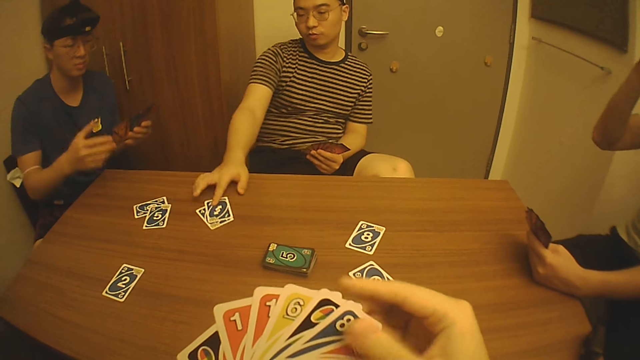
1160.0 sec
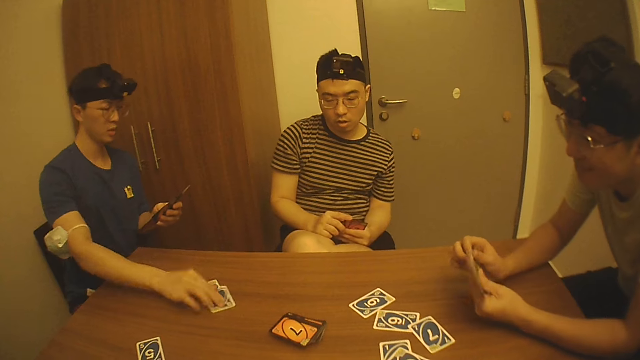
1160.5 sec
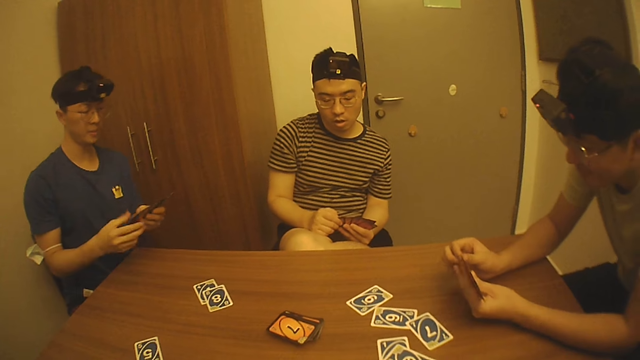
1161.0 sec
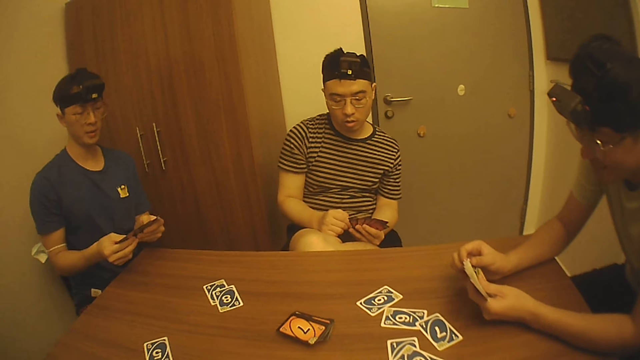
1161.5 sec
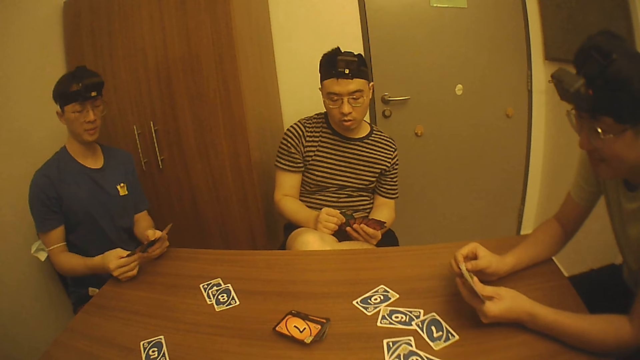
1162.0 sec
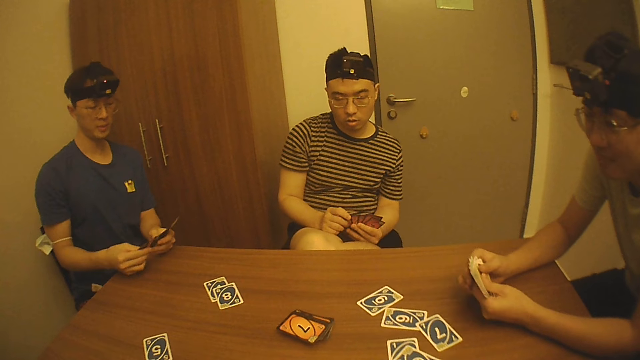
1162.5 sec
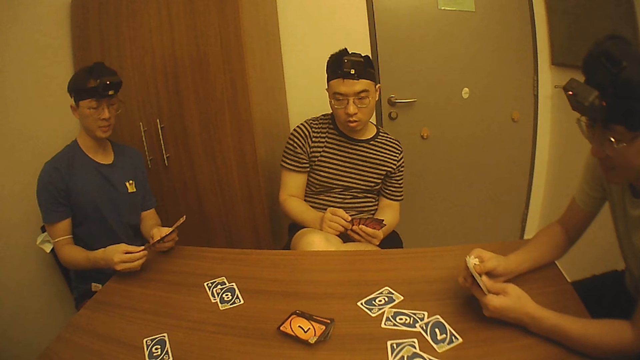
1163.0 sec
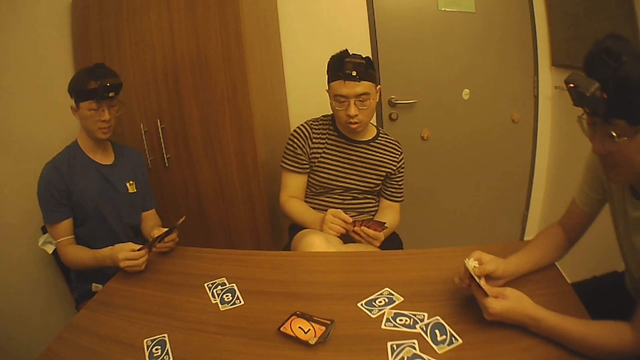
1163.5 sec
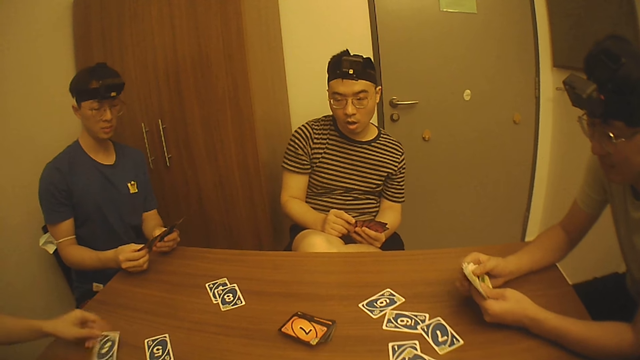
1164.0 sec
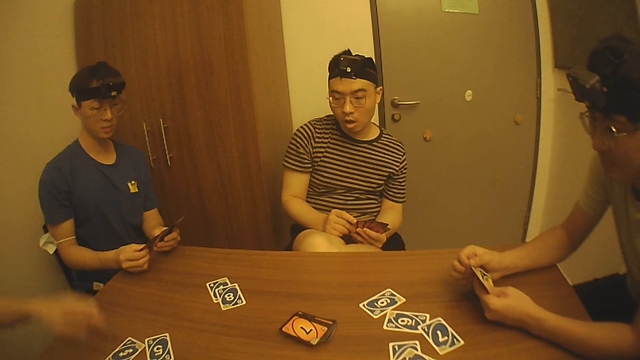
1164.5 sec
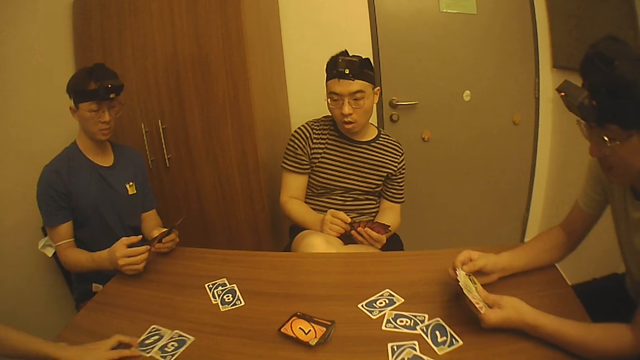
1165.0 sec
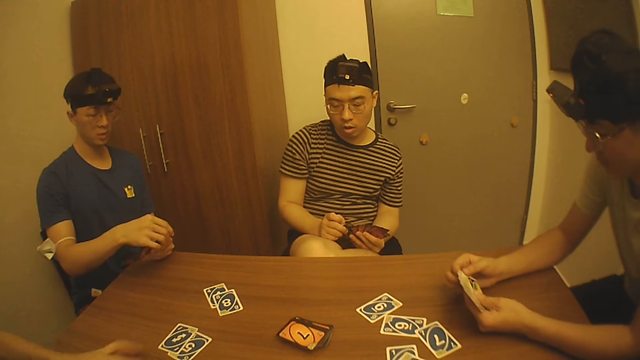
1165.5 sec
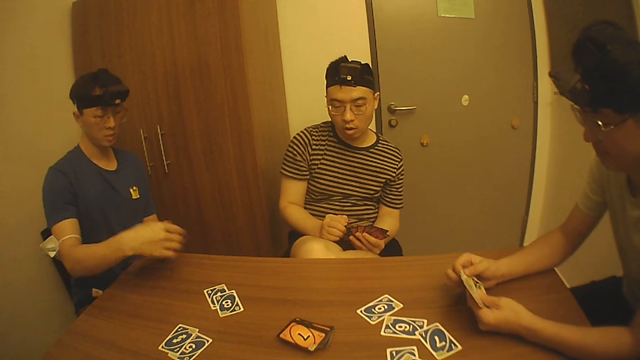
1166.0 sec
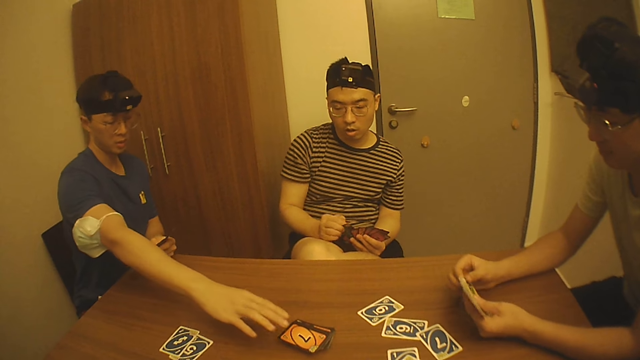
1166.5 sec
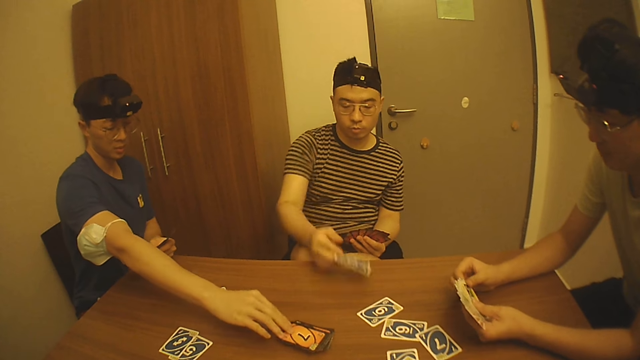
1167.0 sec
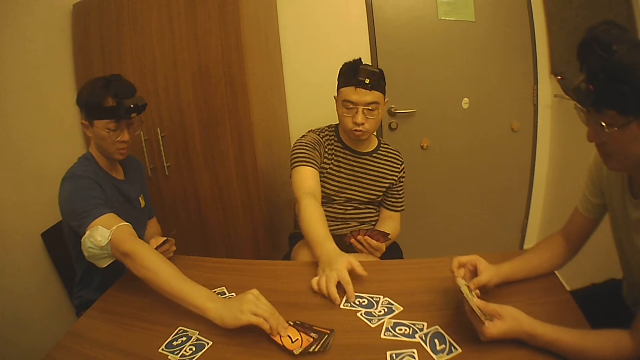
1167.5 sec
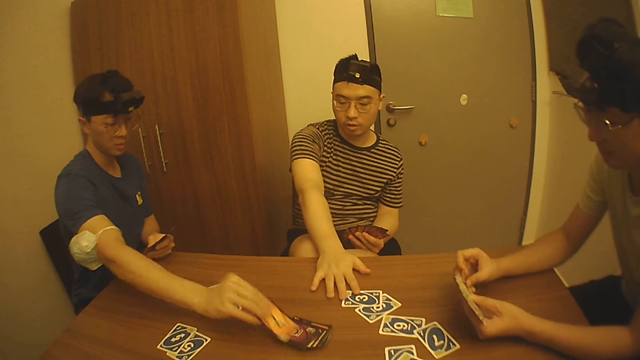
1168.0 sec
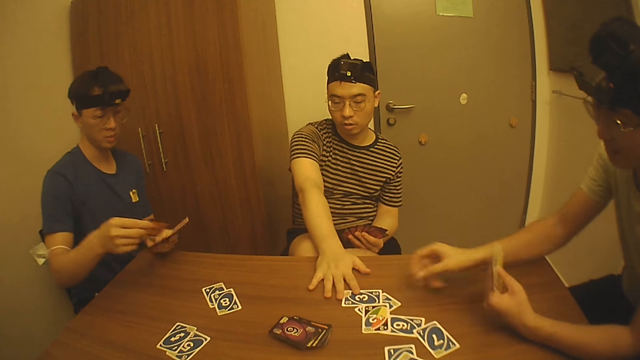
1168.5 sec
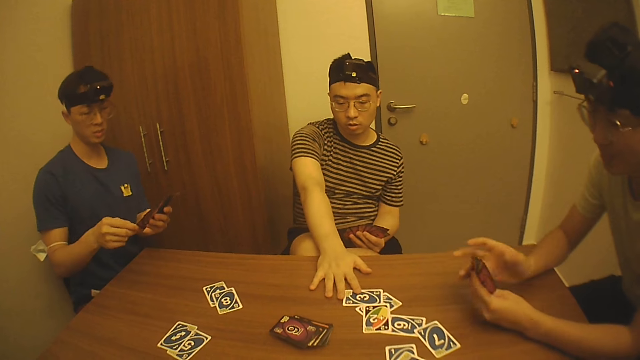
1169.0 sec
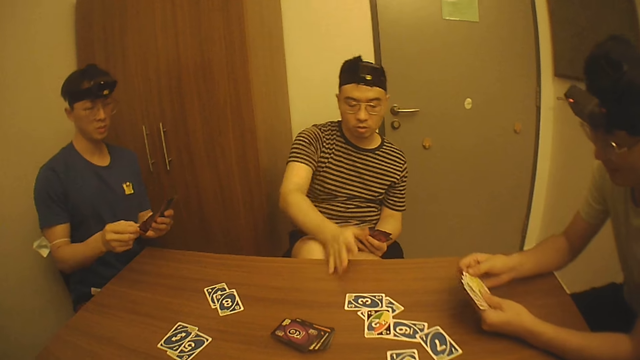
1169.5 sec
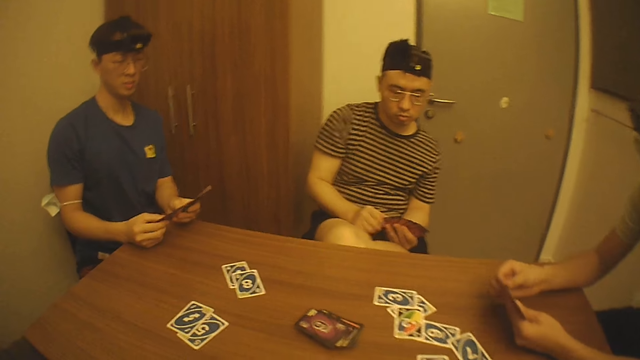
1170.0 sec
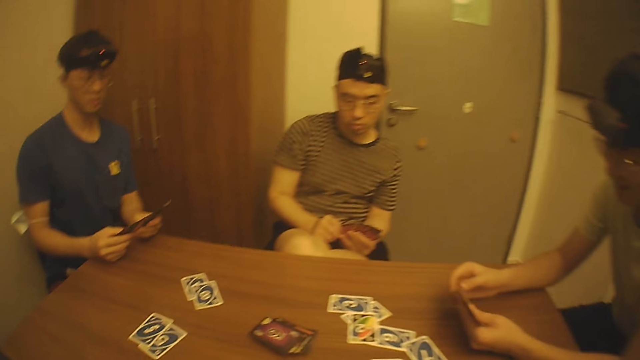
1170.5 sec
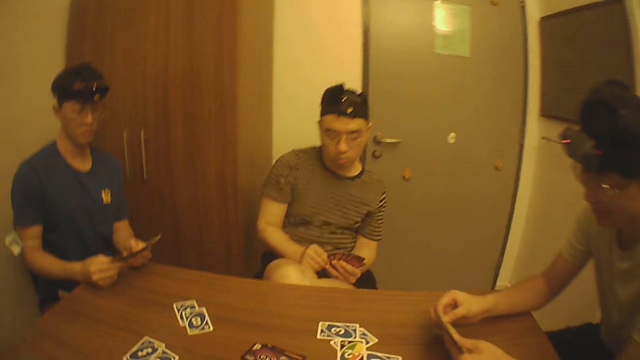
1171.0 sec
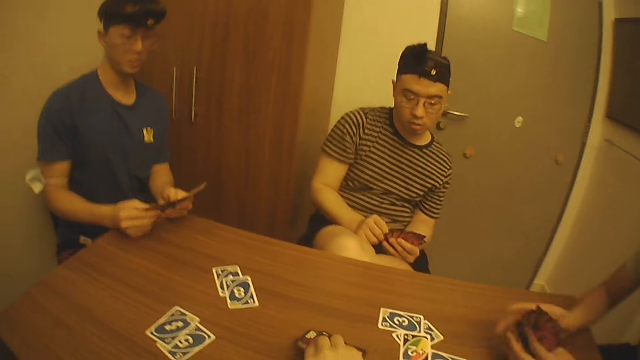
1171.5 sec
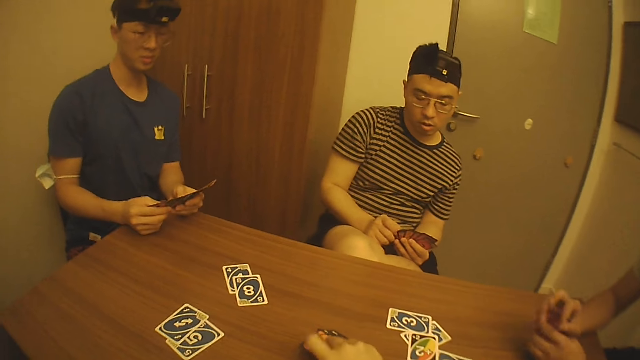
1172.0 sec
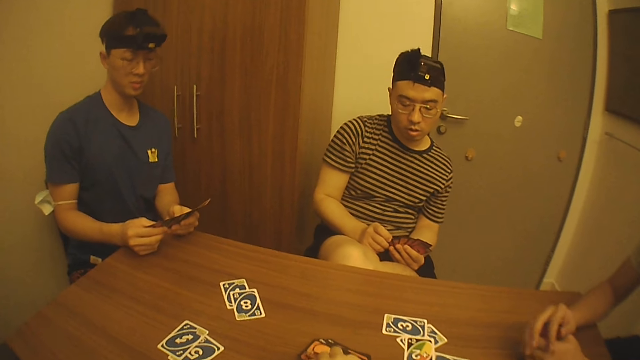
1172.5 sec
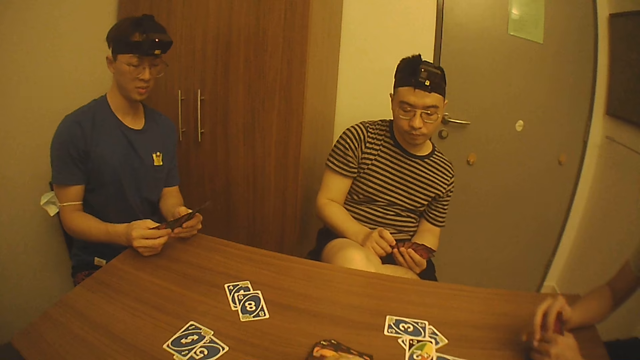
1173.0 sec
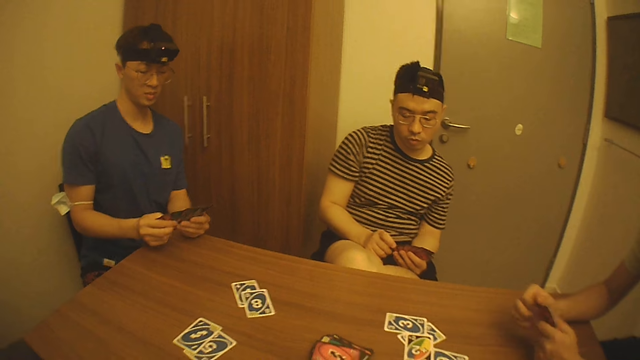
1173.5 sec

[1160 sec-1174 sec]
A man places the playing card on the table. Another man places the playing card on the table. A third man looks at the playing cards. A fourth man drops the playing card and moves the left hand. The camera wearer looks at the playing cards. The fourth man drops the playing cards. The second man lifts the right hand. The first man places a playing card on the table. The second man picks a playing card from the table. The third man drops a playing card on the table. The fourth man looks at the playing cards. The camera wearer looks around. The second man looks at the playing cards.

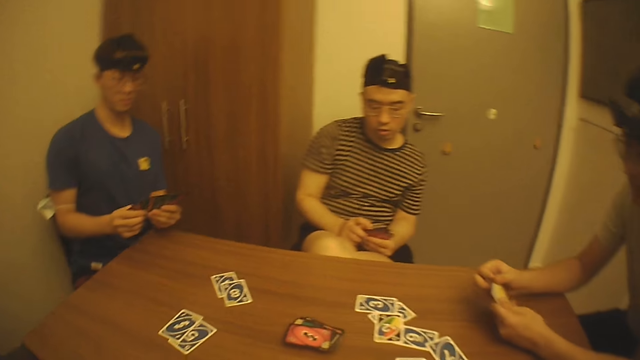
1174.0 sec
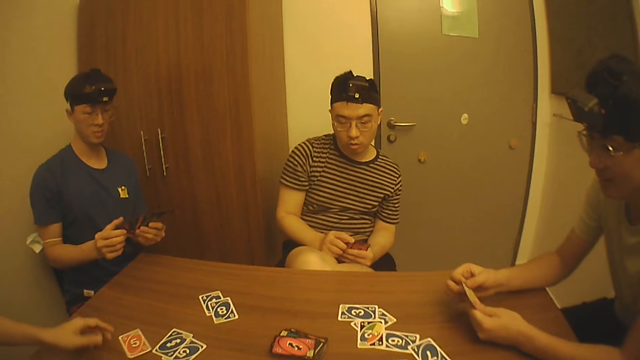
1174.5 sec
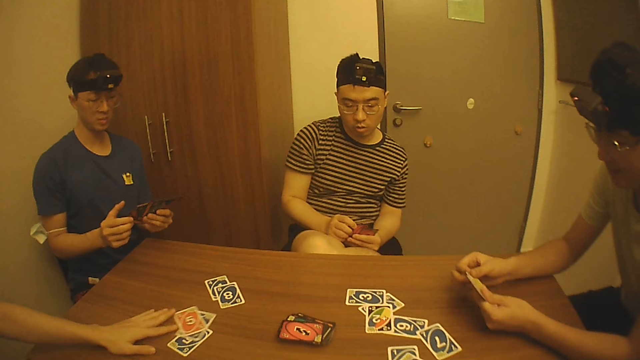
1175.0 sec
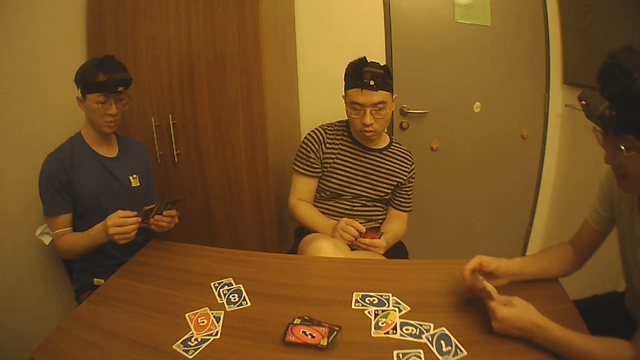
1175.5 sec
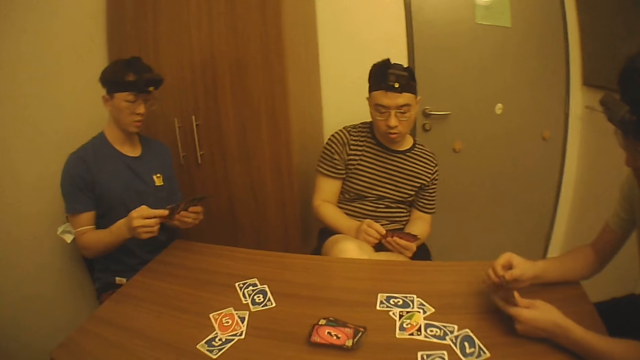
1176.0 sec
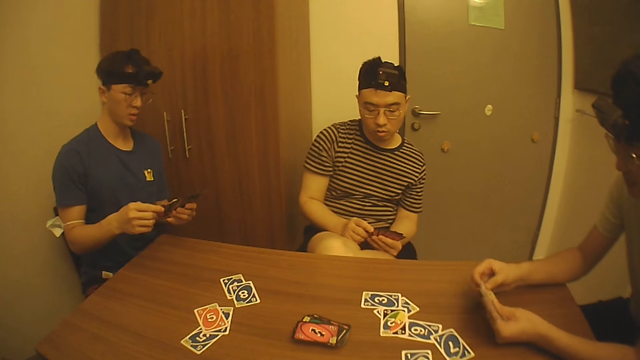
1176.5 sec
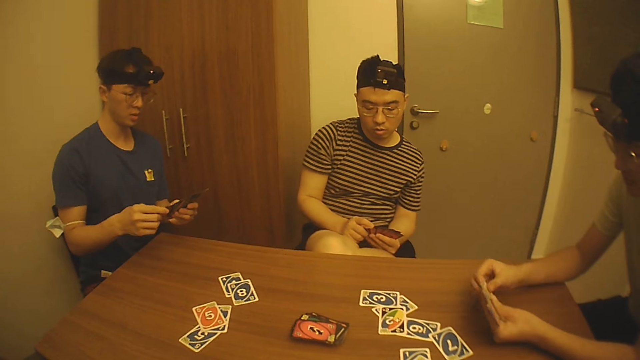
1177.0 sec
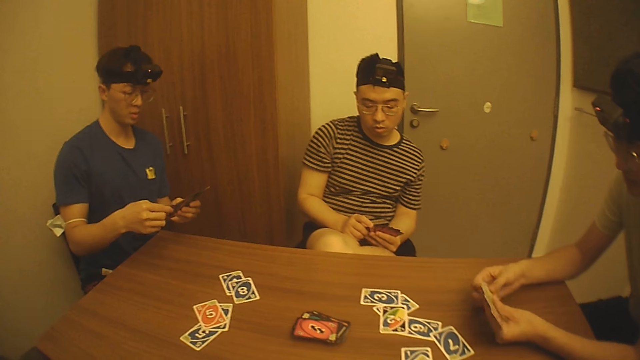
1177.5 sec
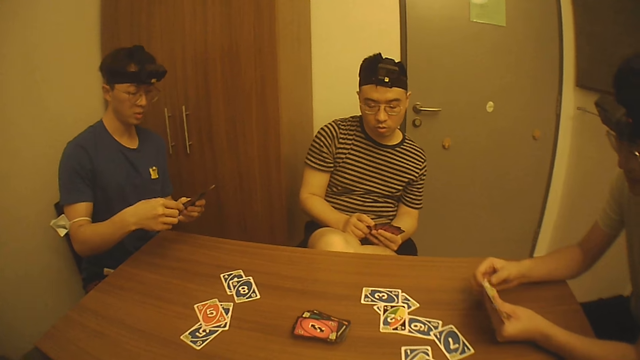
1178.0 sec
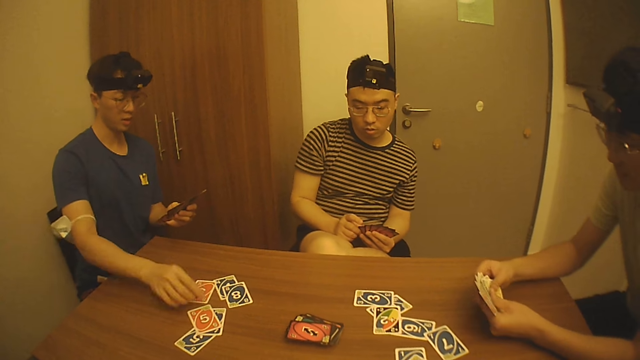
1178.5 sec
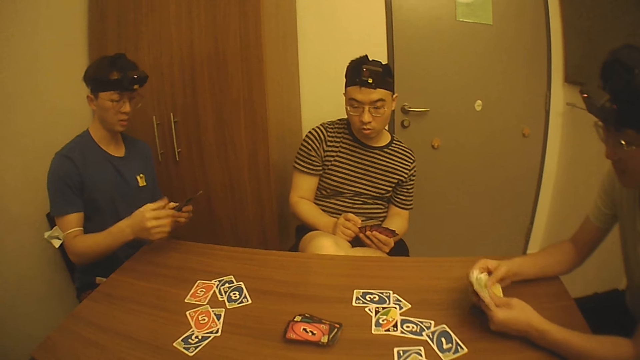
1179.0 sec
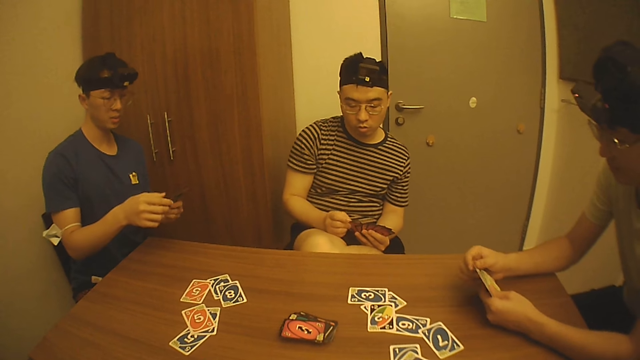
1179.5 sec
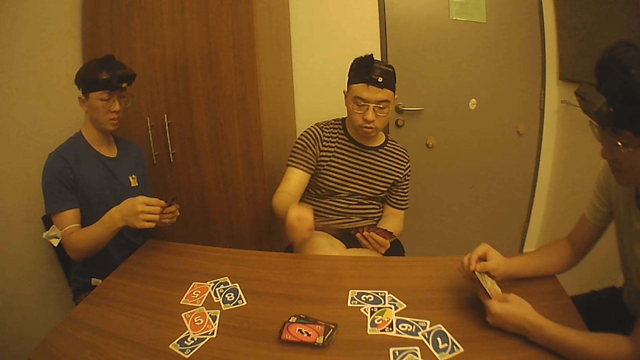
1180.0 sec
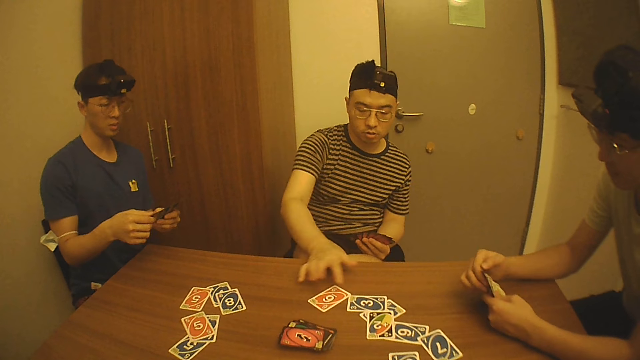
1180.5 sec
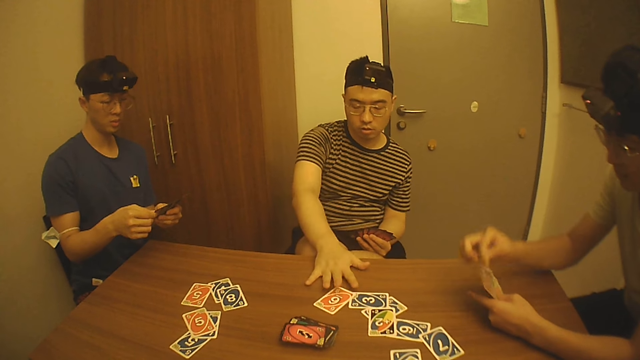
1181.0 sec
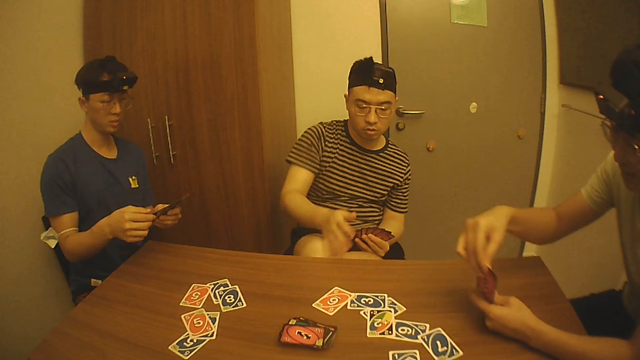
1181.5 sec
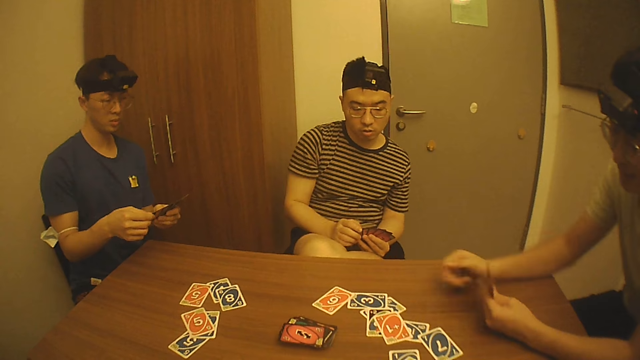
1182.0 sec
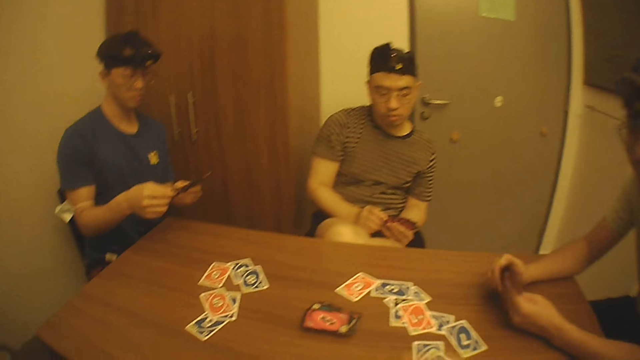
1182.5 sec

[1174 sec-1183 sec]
A man pushes the playing cards on the table. Another man drops the playing cards. The first man shuffles the playing cards. A third man places the playing card on the table. The first man looks at the playing card. A fourth man places the playing card on the table and pushes the playing cards on the table. The first man drops the playing card on the table. The camera wearer looks at the playing card.
